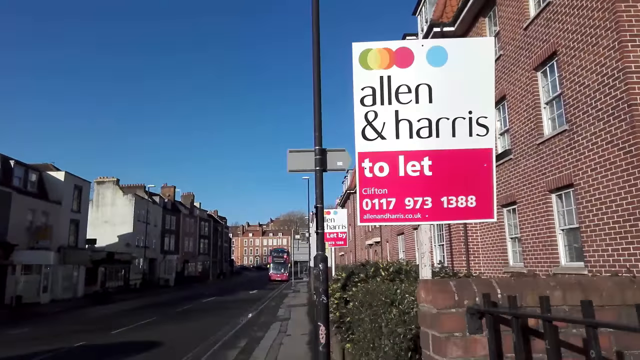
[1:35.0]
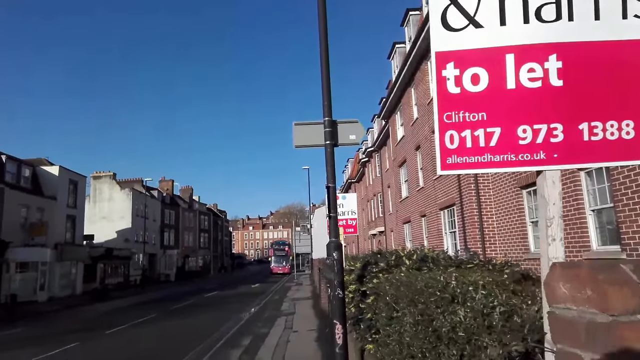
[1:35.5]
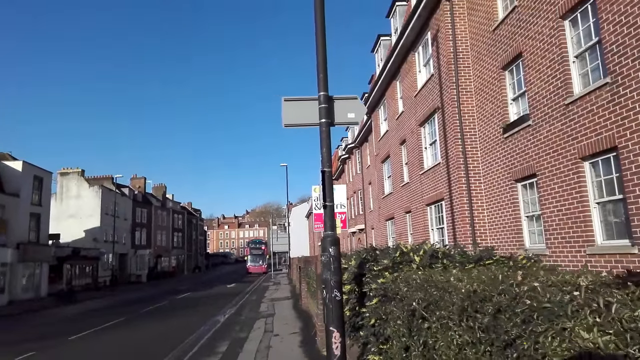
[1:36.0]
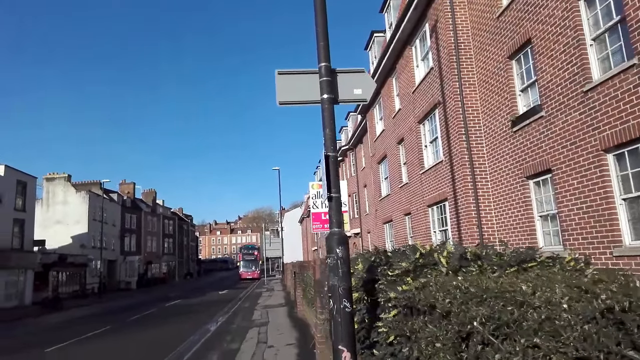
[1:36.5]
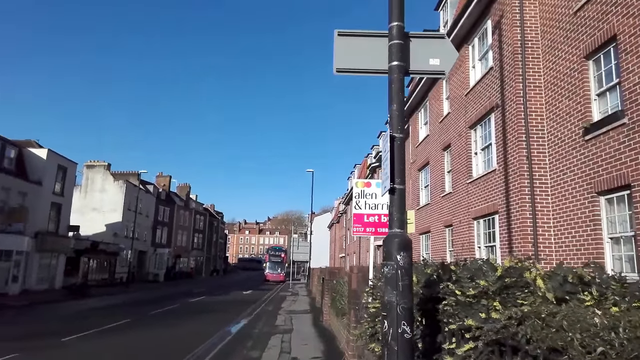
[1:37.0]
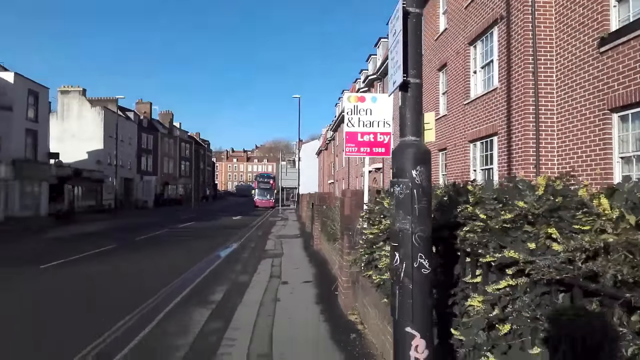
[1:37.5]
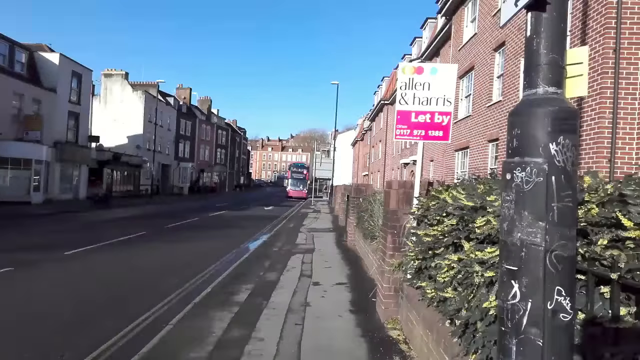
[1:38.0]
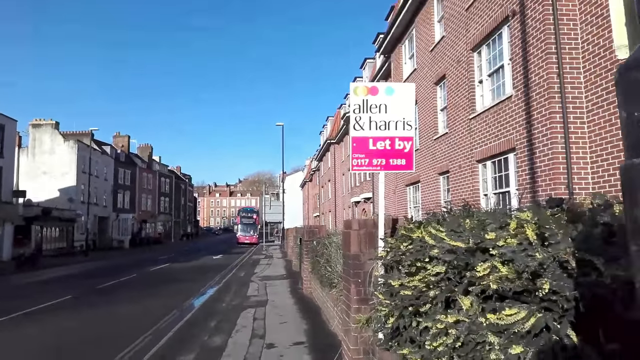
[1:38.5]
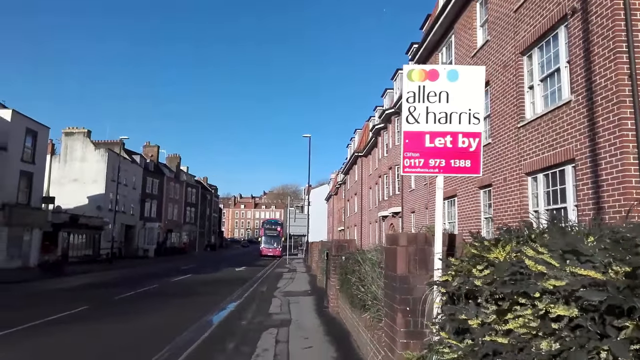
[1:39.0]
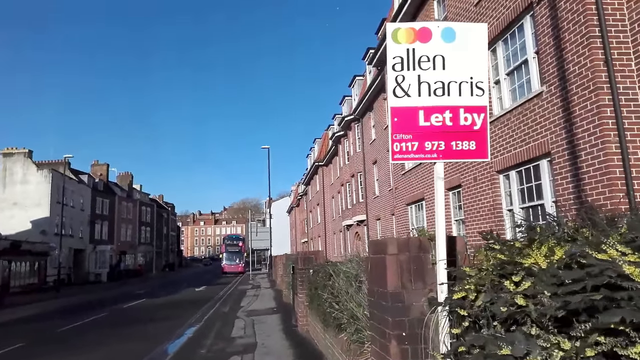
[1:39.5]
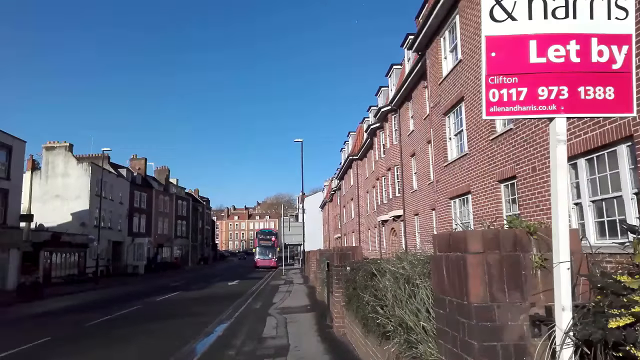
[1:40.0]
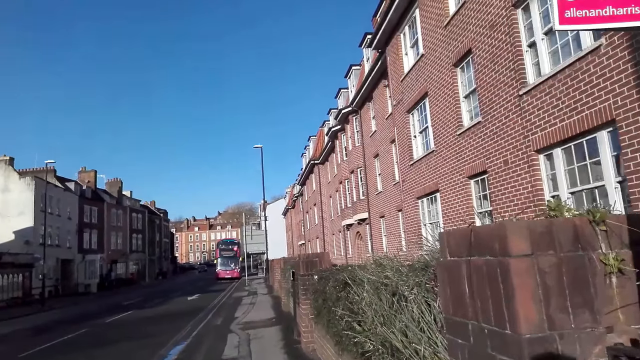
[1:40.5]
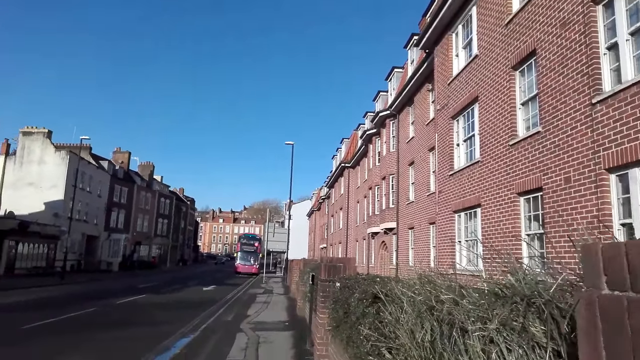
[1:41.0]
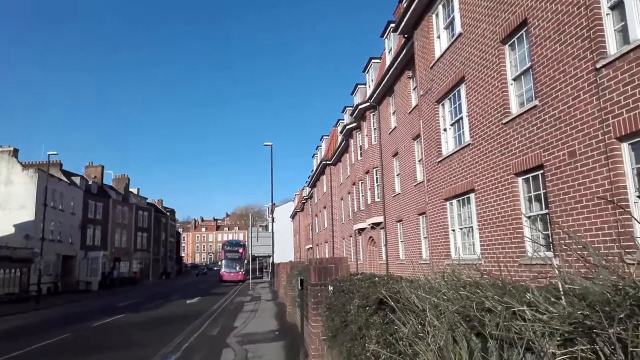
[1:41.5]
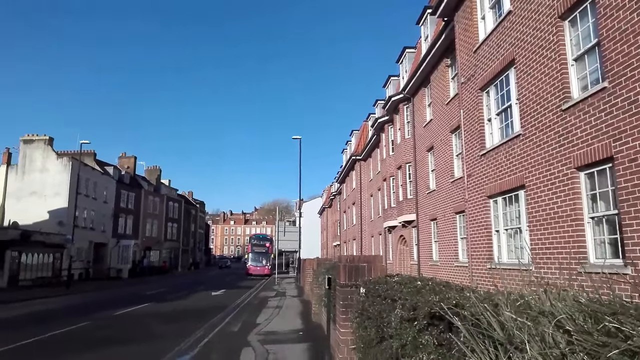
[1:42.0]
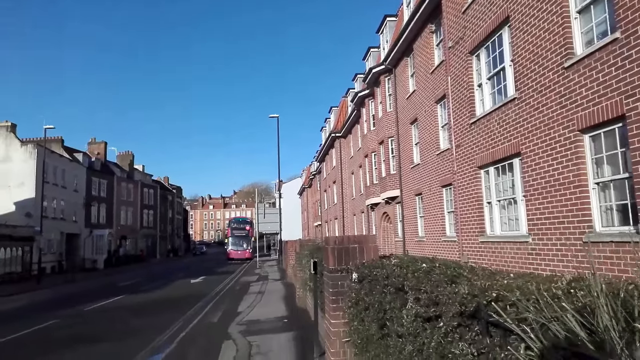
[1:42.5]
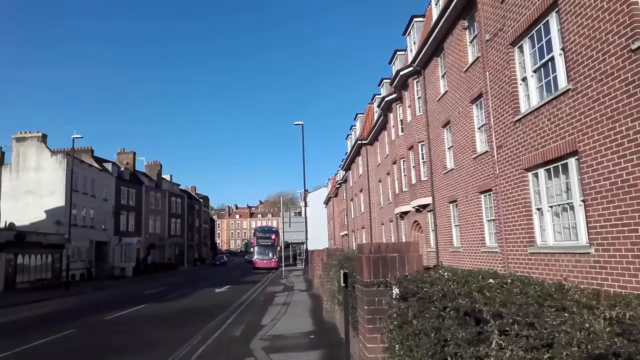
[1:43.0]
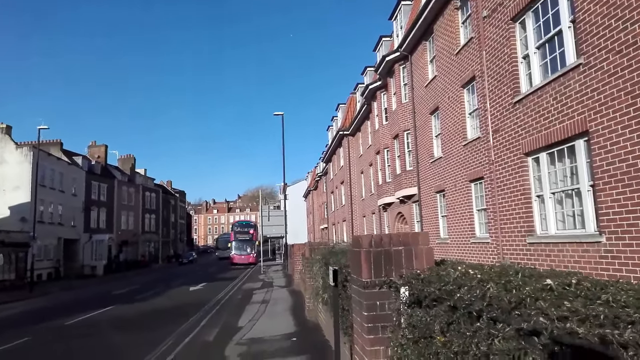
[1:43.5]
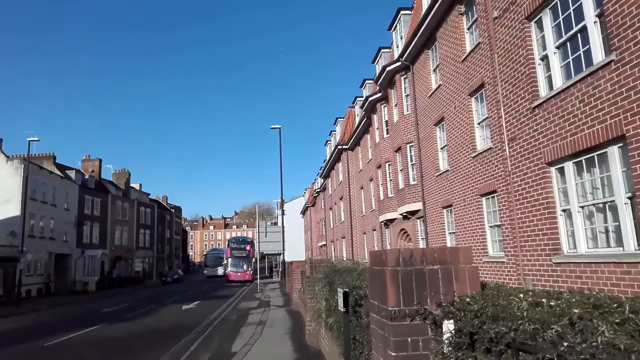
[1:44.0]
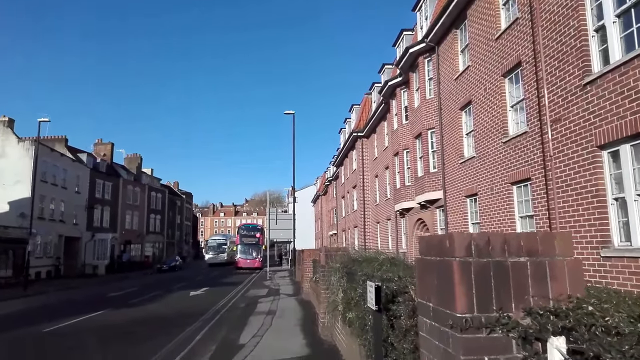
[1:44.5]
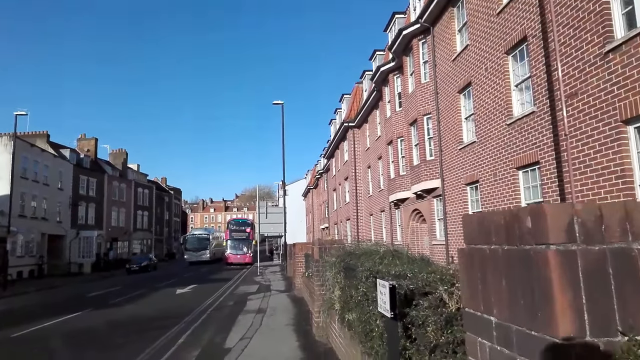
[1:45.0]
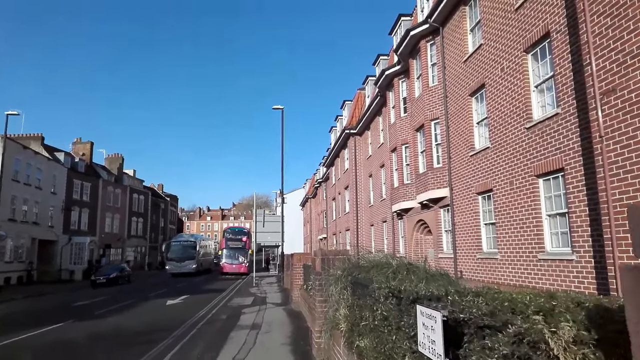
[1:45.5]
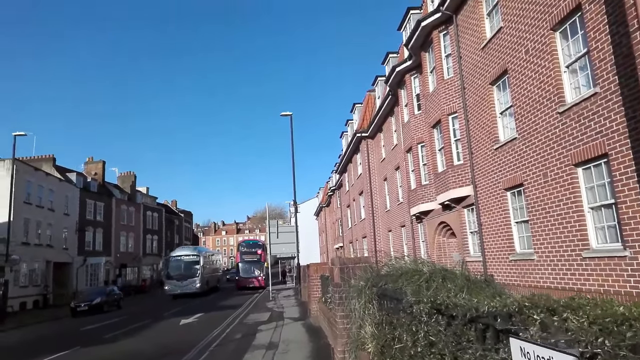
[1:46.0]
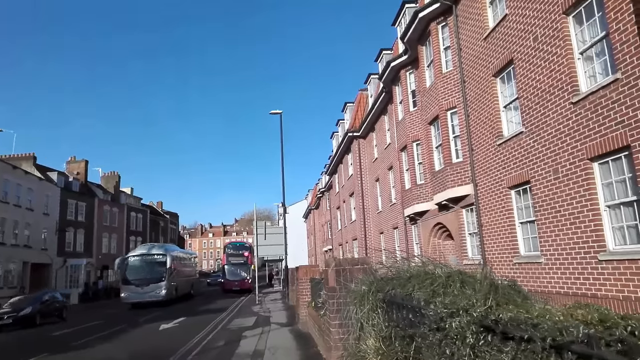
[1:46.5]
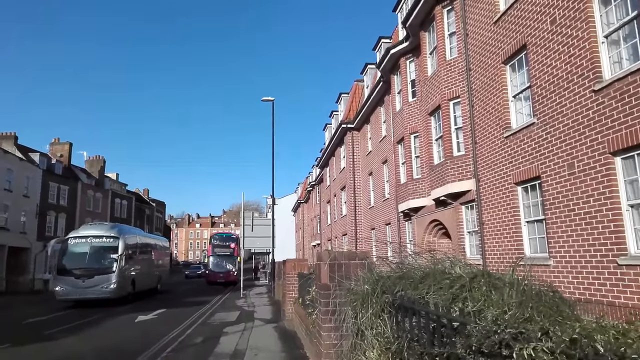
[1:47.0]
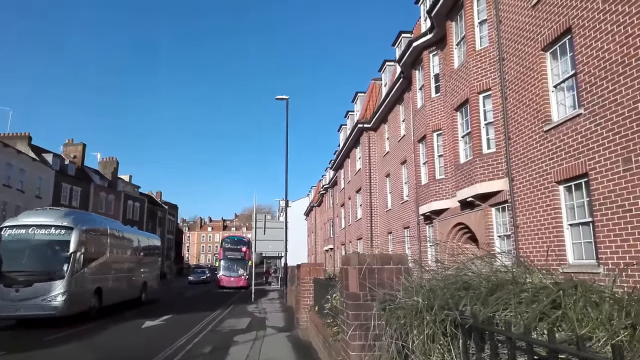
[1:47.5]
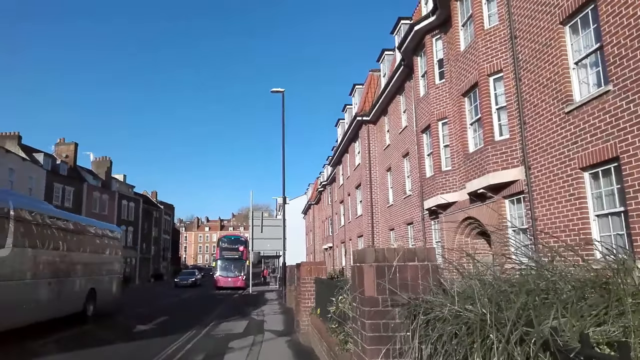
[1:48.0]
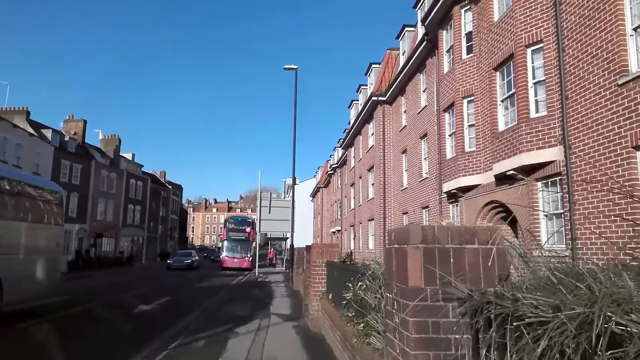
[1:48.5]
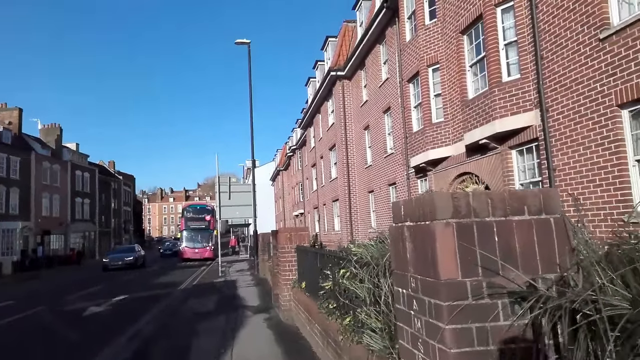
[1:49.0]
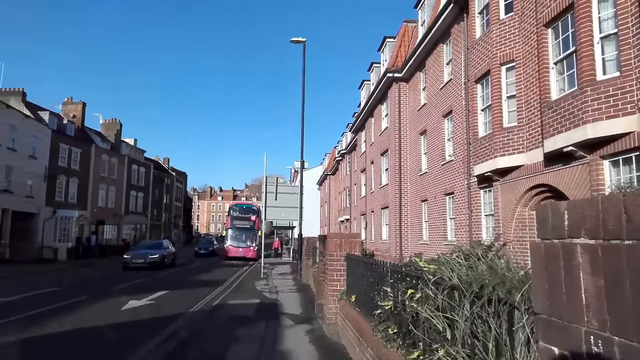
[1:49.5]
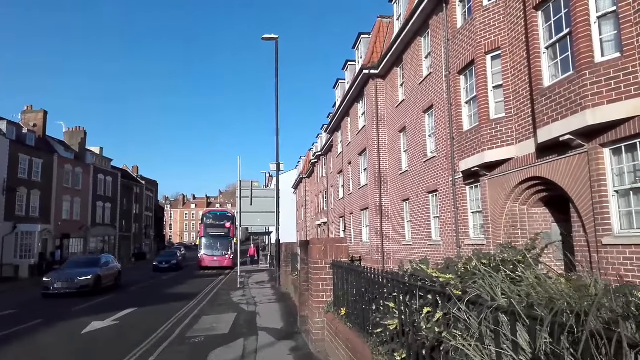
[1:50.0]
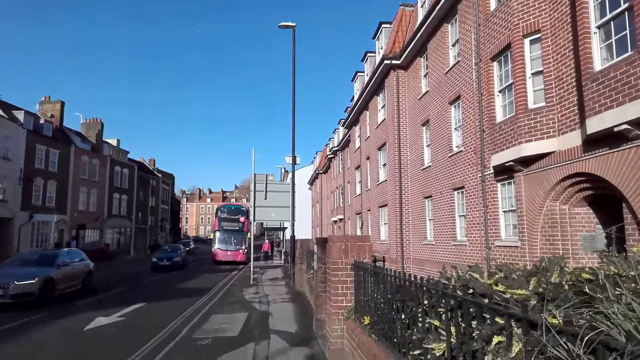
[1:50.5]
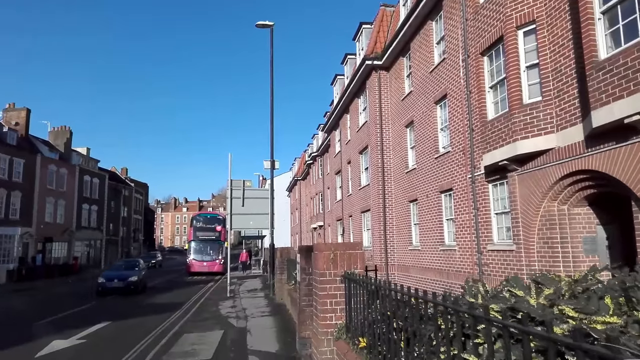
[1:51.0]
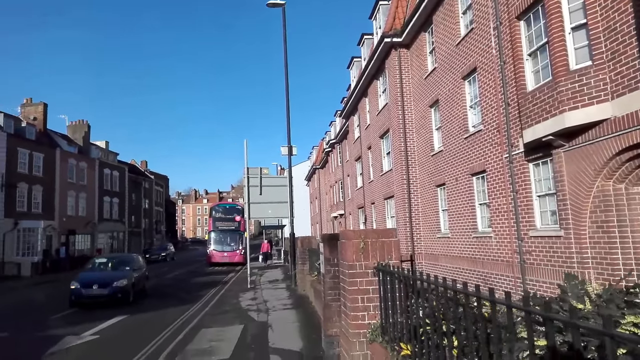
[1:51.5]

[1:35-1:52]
A grey bus drives past the camera wearer.

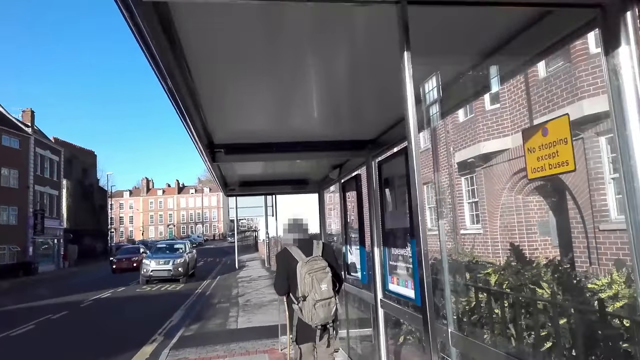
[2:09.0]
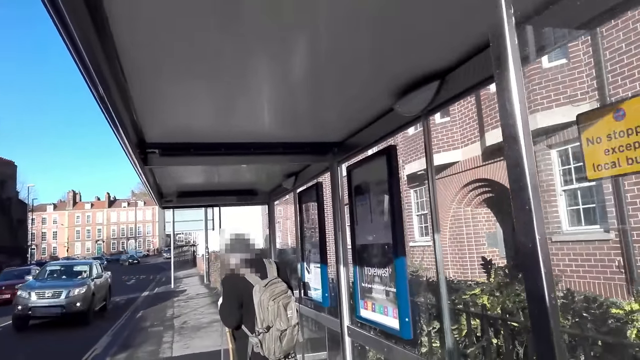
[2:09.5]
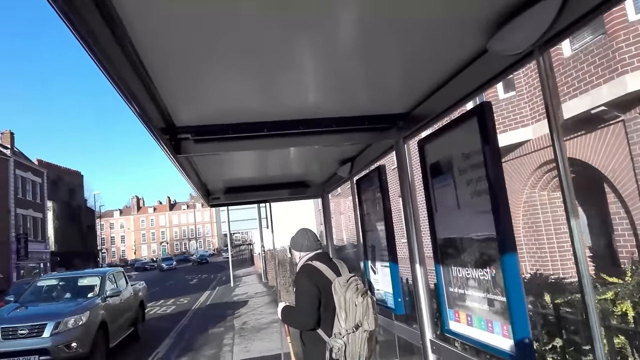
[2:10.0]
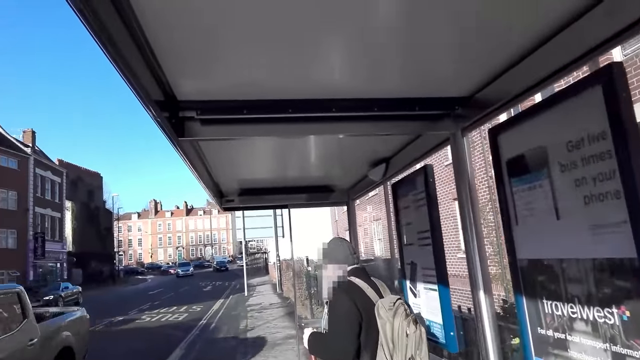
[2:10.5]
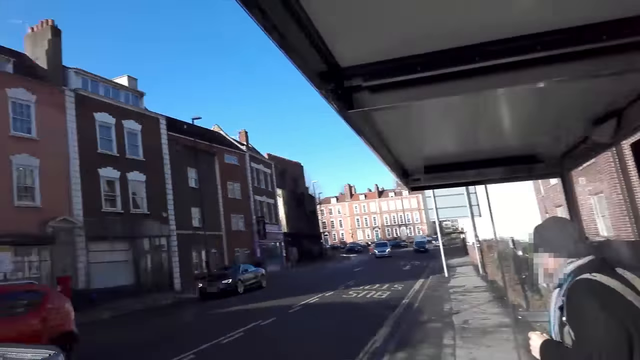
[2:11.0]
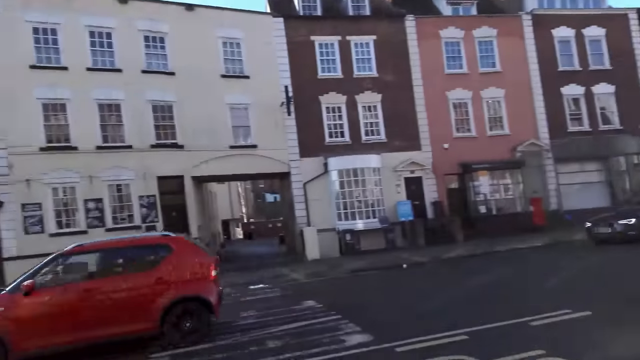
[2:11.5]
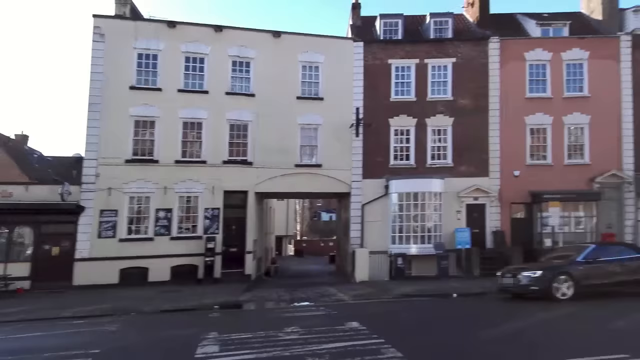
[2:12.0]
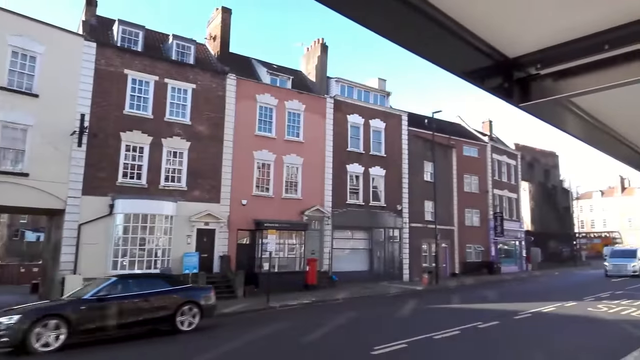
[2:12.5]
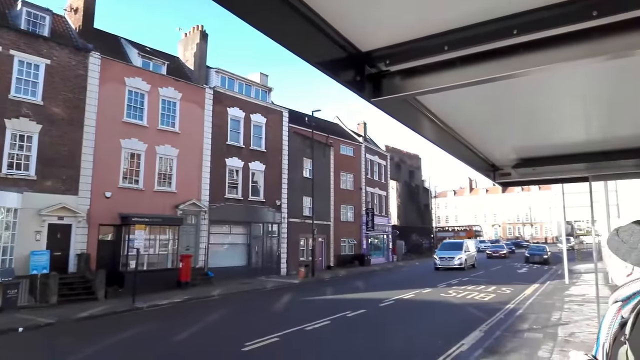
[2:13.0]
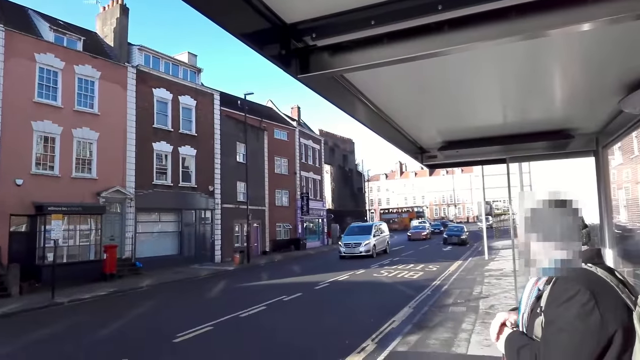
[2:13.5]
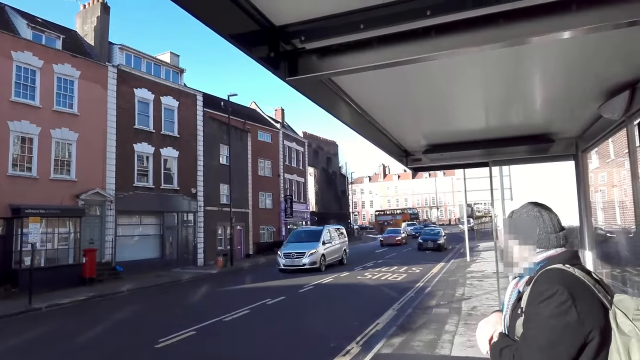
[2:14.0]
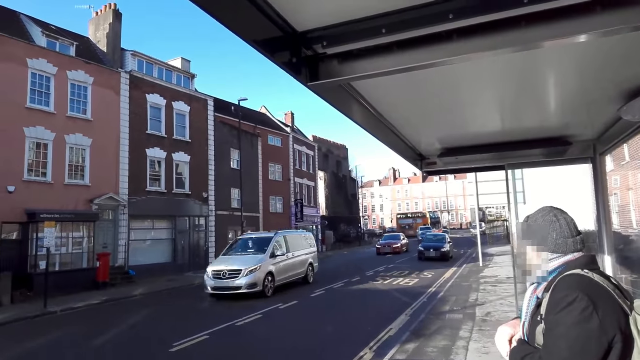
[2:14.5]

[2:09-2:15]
A grey pick-up truck drives past the camera wearer. A man stands beside them.
